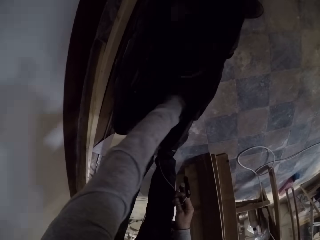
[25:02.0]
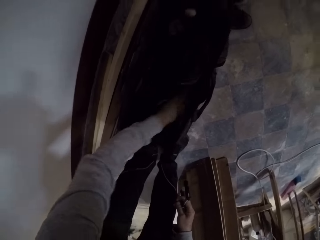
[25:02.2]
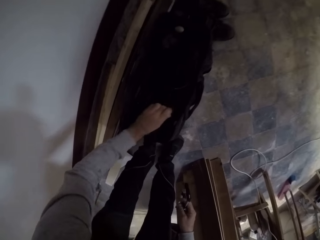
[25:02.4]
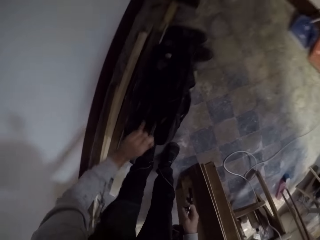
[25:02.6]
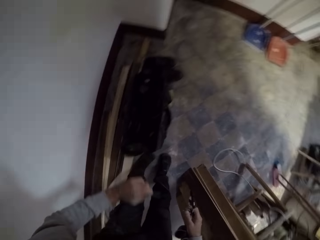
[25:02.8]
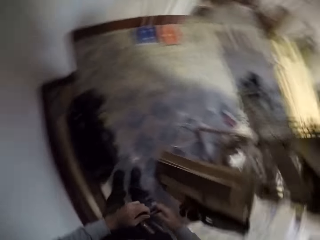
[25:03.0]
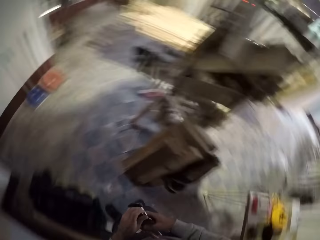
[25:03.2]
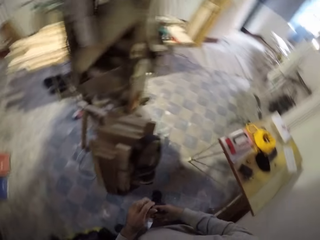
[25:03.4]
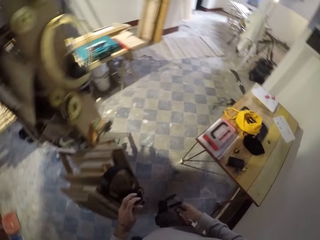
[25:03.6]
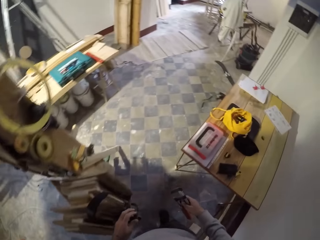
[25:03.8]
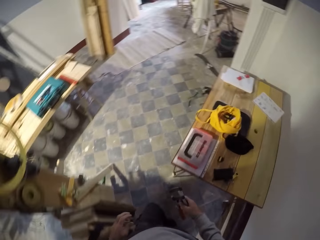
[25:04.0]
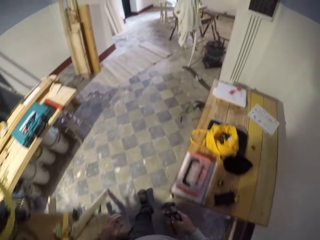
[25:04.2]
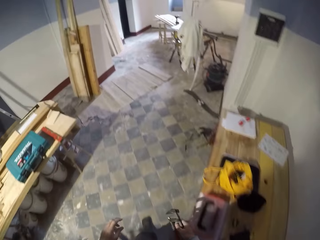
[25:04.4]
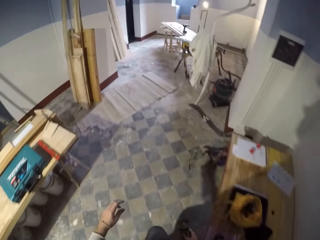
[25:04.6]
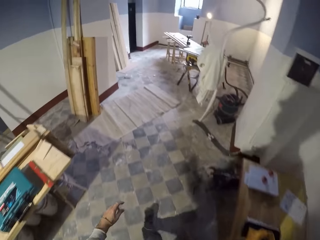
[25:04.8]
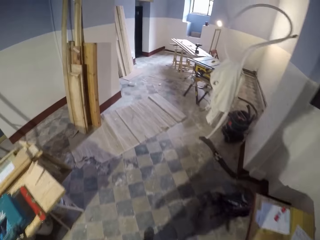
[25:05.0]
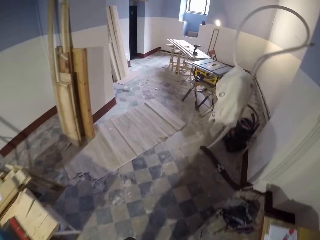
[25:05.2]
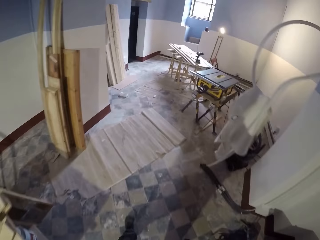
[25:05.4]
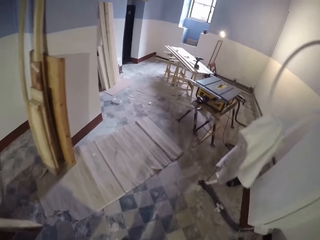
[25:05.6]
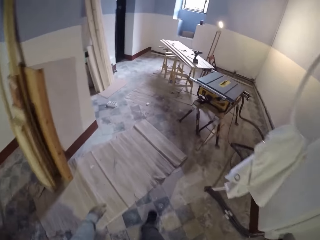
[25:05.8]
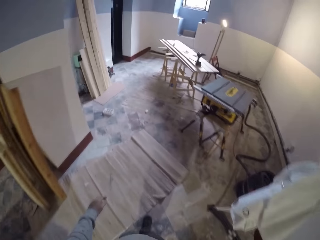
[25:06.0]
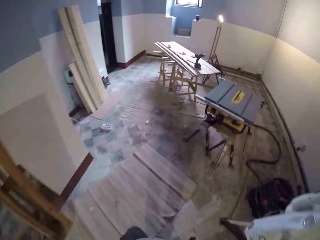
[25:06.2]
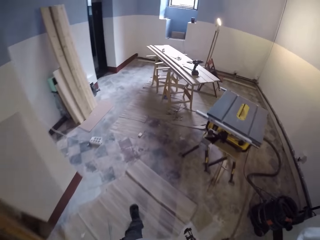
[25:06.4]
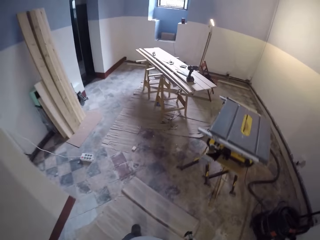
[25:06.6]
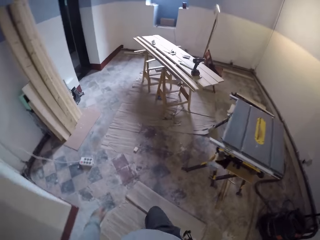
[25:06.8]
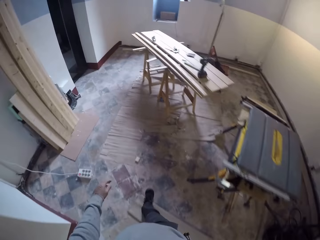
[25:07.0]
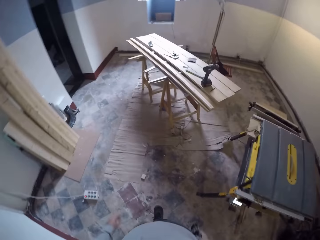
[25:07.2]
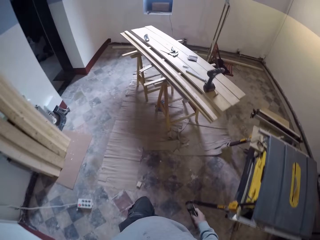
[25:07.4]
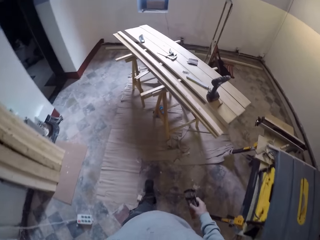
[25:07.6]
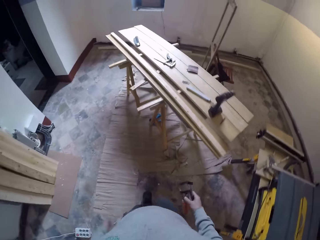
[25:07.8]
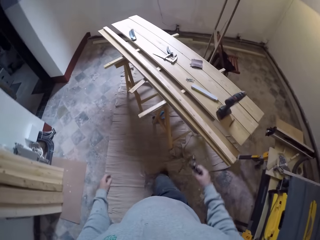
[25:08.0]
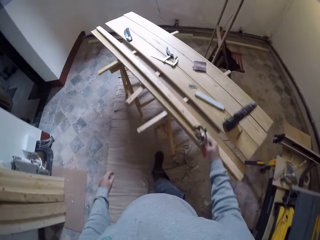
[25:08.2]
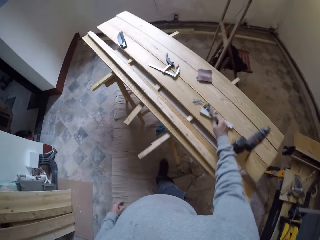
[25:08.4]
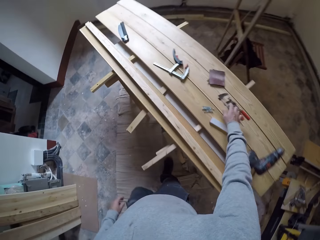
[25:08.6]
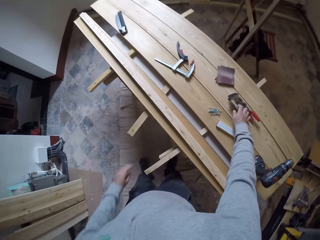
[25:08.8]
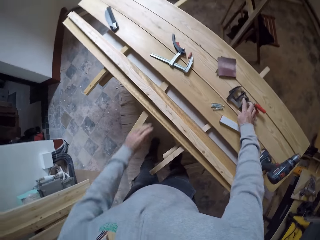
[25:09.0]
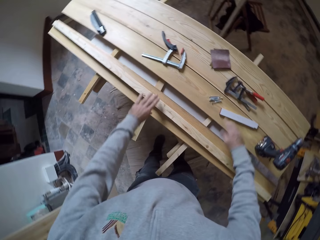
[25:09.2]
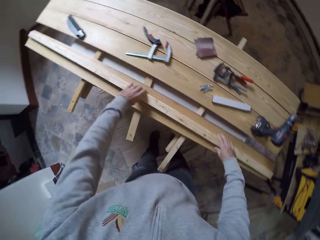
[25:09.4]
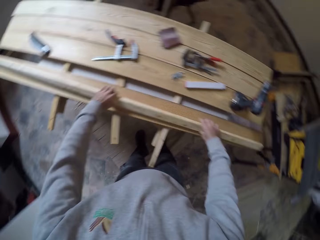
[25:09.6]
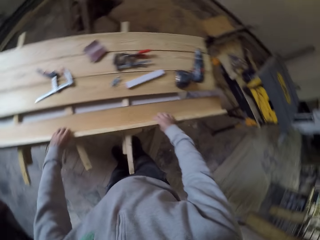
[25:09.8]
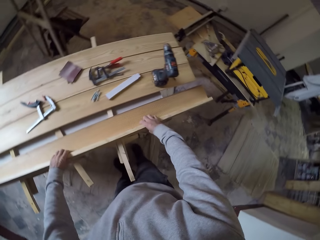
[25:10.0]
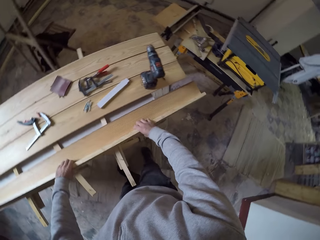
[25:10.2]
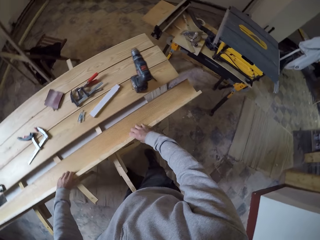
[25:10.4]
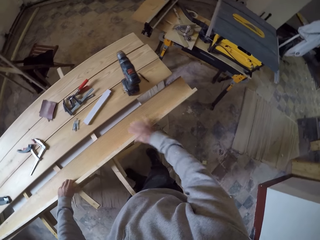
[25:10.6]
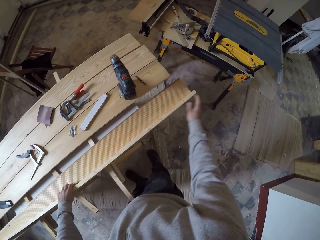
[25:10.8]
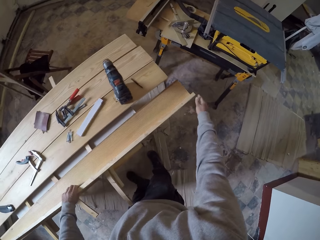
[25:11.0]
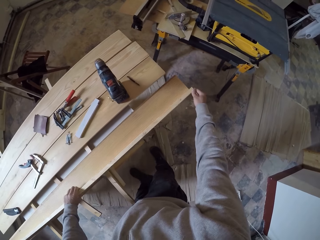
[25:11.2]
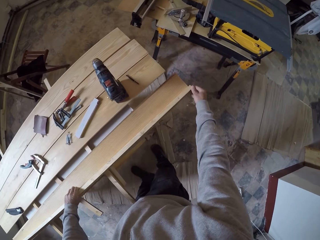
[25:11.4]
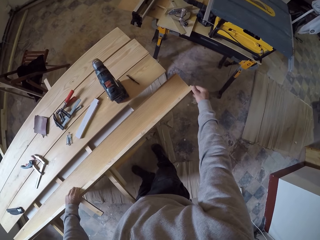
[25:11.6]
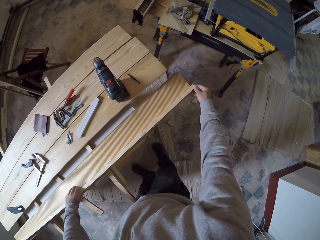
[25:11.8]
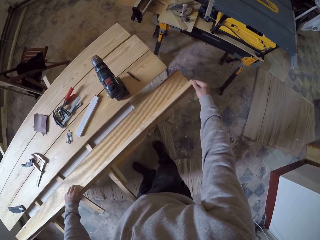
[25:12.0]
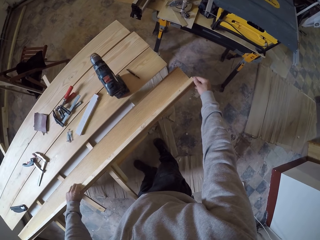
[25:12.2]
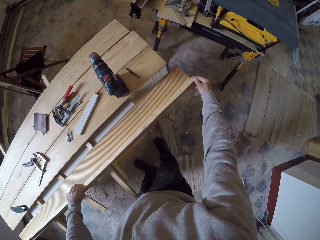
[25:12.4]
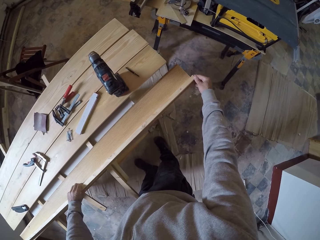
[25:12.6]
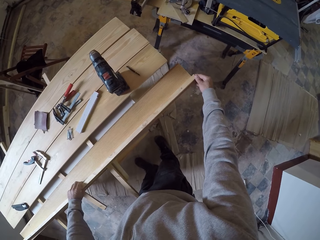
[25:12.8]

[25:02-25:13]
The camera wearer turns around. They place the wood clipper or spanner on the wood. They hold the wood with both hands. They adjust the wood.

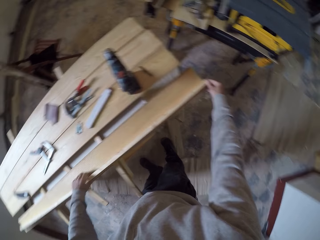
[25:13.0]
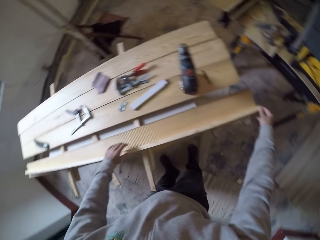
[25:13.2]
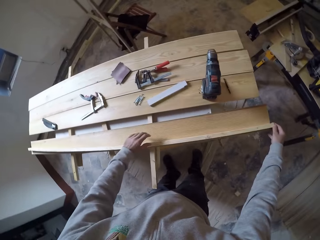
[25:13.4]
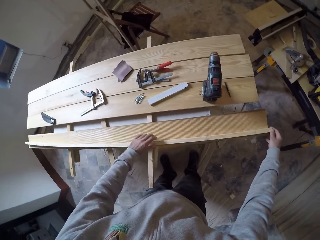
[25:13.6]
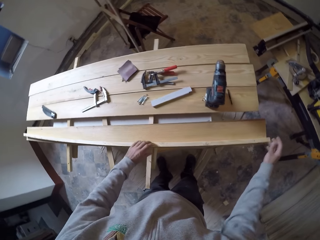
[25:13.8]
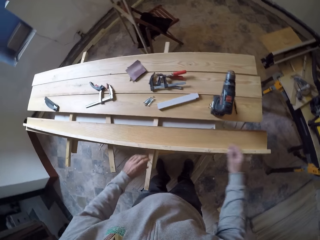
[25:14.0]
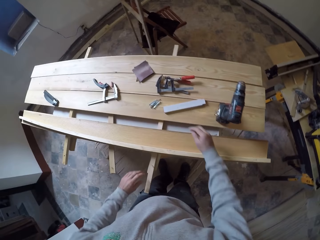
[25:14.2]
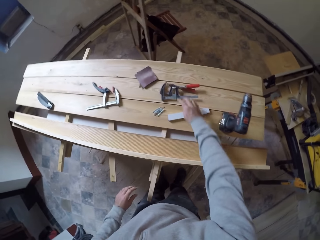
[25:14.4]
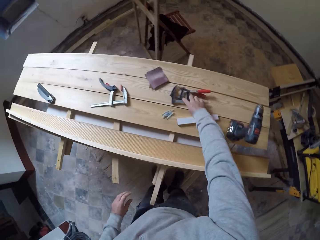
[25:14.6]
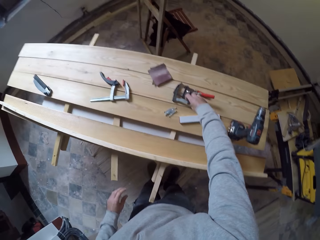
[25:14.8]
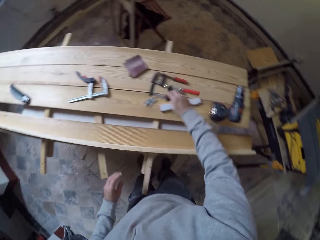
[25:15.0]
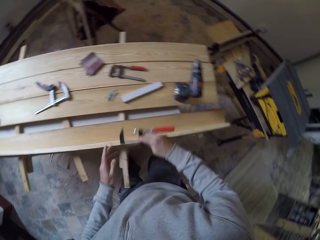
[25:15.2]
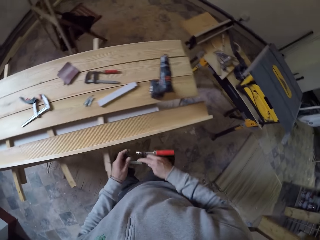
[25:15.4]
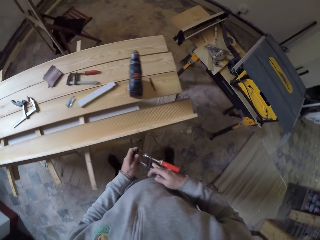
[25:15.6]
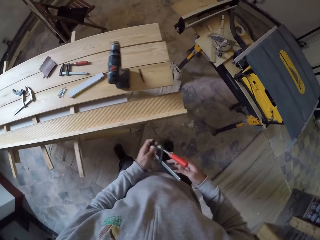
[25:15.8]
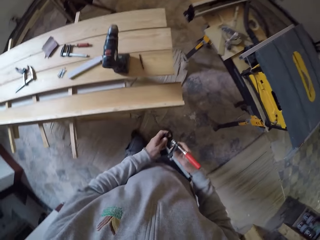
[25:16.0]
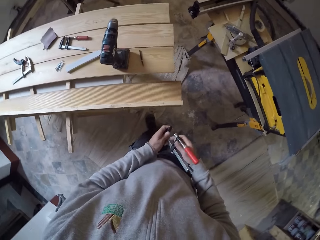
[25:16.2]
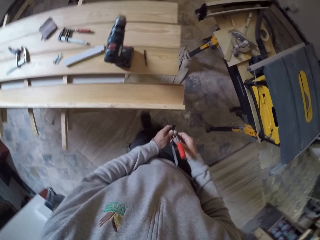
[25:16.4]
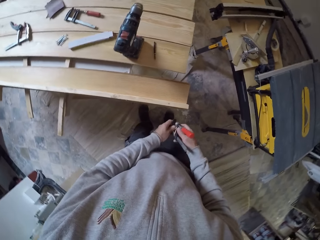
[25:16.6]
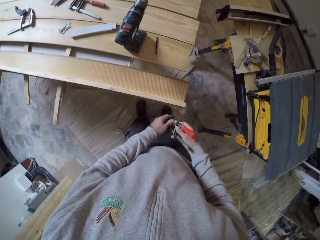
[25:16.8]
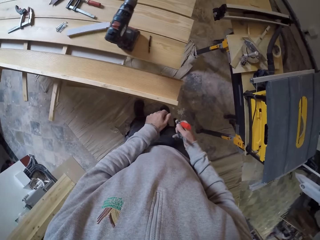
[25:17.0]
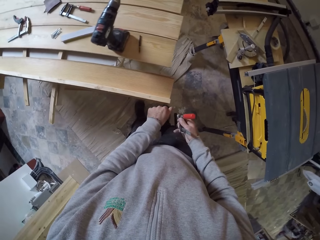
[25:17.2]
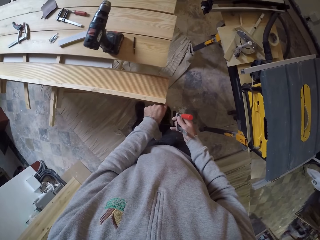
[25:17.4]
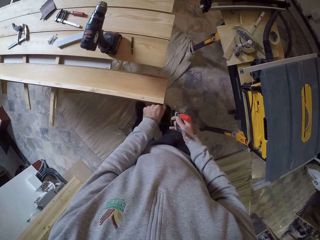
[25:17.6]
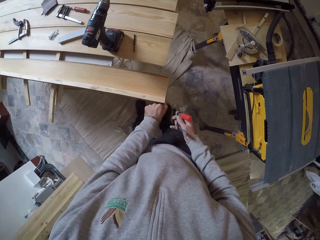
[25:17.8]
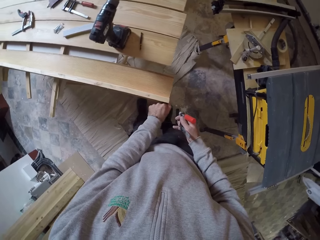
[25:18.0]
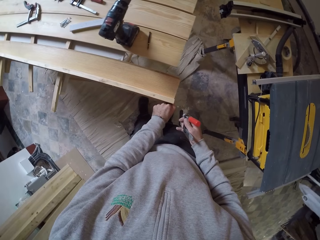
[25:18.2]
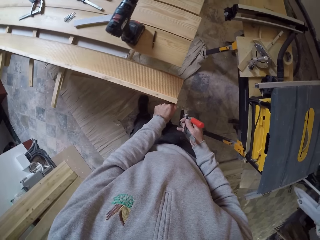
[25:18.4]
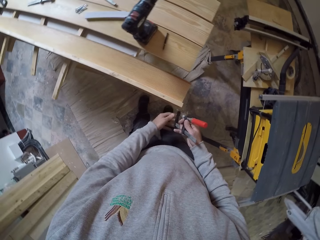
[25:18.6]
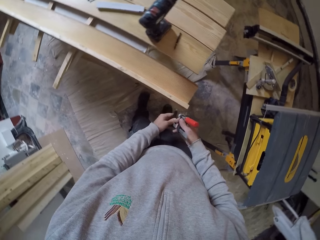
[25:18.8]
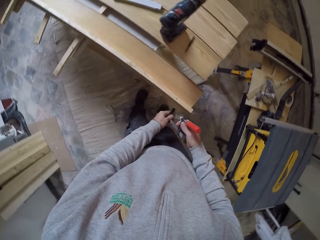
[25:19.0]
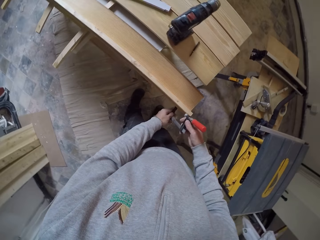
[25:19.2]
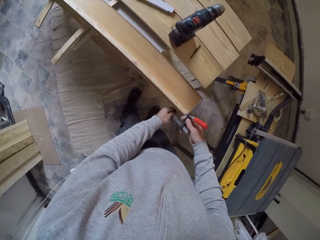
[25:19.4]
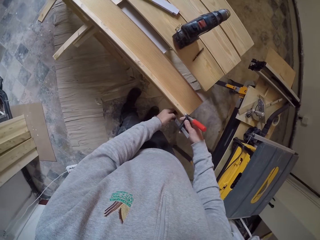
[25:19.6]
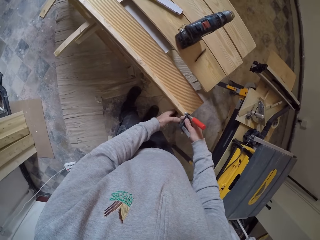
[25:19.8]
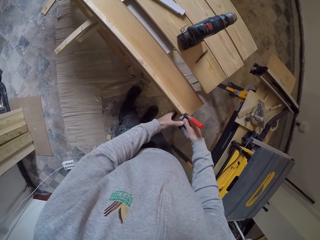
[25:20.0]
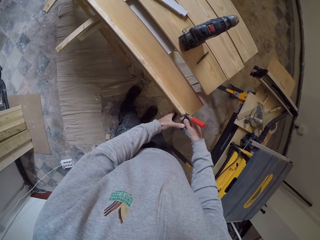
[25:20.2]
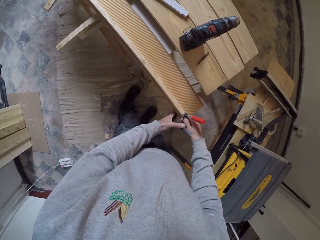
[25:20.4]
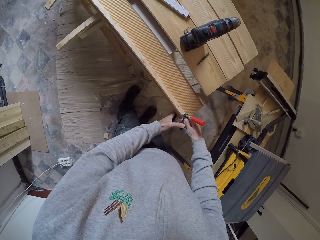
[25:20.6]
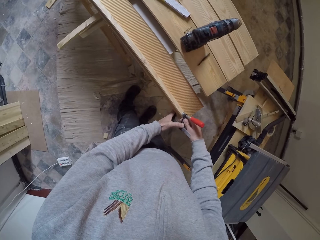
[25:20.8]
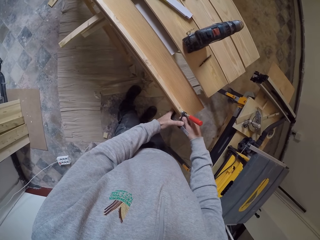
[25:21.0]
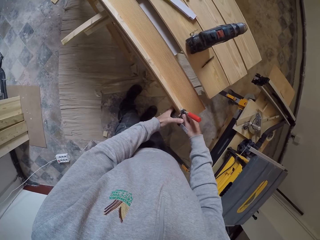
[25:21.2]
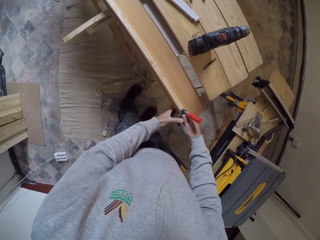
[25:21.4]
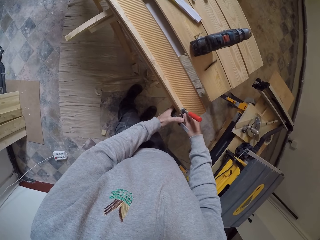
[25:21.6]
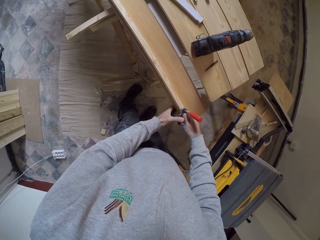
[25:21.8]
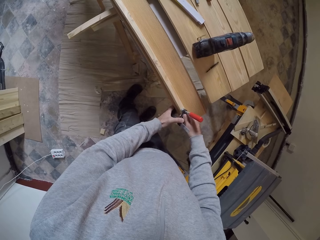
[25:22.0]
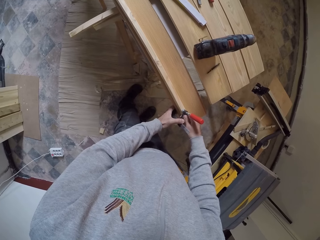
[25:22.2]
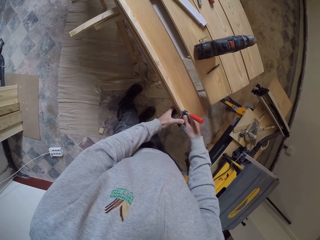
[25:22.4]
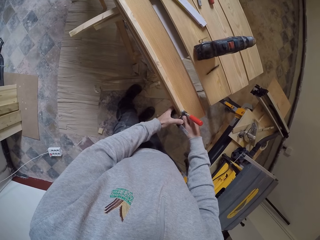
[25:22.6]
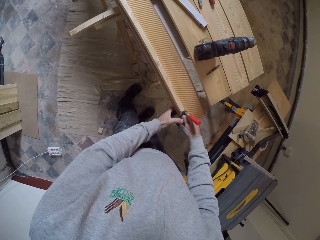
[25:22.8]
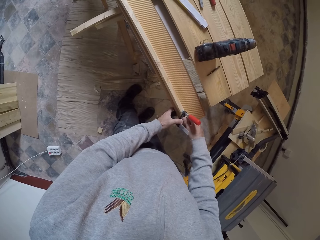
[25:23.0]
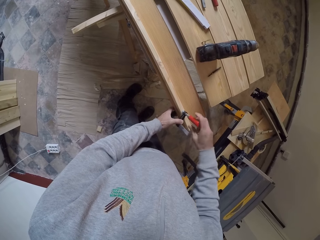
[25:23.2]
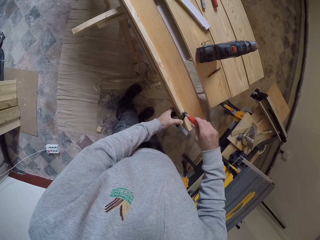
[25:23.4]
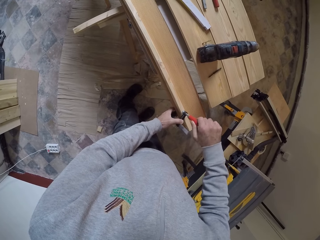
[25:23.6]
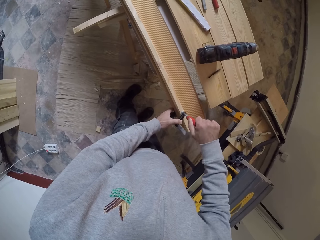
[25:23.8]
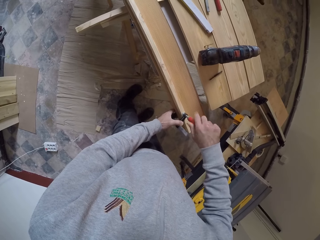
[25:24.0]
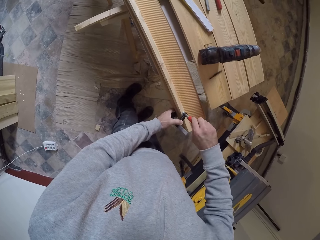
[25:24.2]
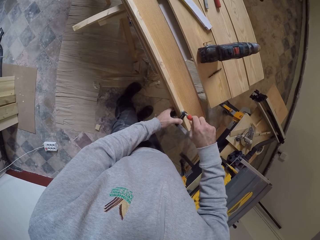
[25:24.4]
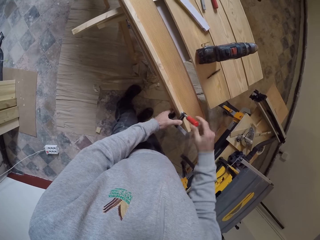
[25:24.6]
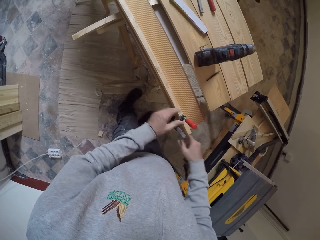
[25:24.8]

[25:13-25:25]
The camera wearer levels the piece of wood on the bigger wood. They pick the wood clips from the wood. They place the wood clipper on the piece of wood and the wood.
